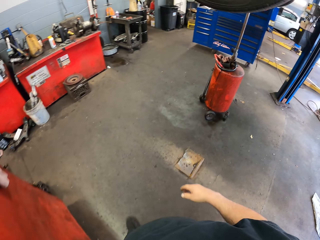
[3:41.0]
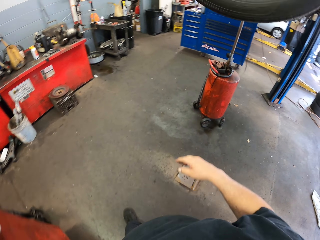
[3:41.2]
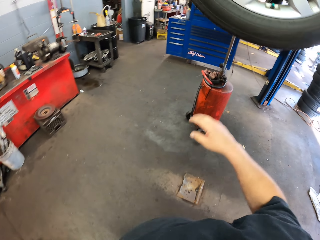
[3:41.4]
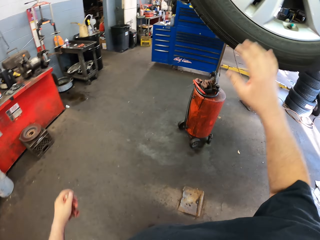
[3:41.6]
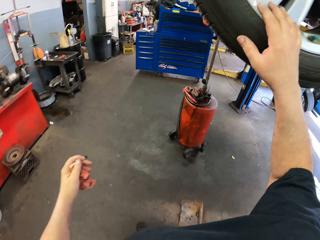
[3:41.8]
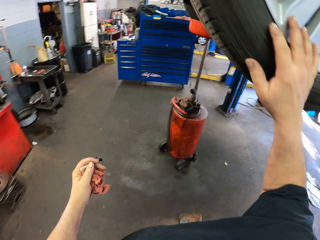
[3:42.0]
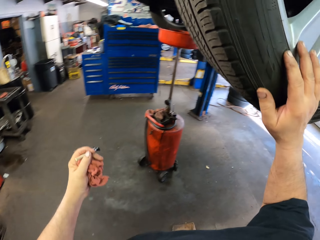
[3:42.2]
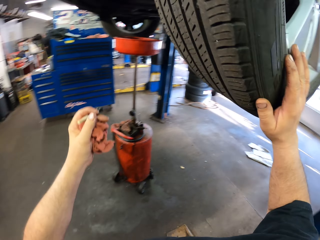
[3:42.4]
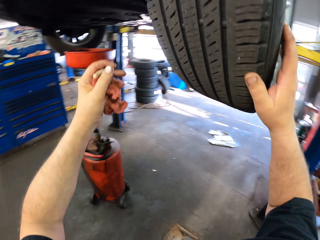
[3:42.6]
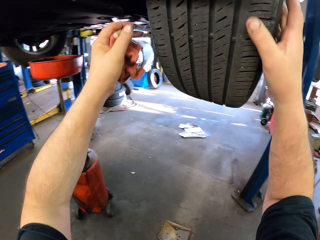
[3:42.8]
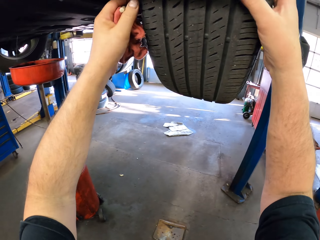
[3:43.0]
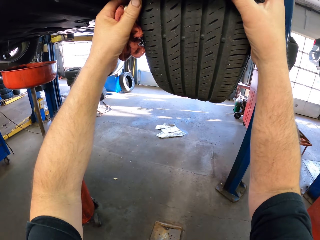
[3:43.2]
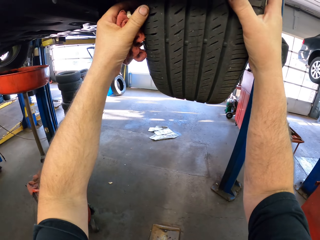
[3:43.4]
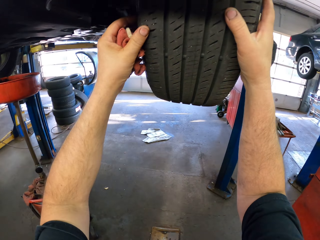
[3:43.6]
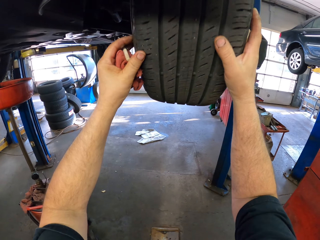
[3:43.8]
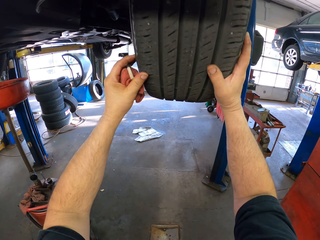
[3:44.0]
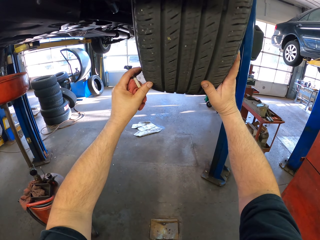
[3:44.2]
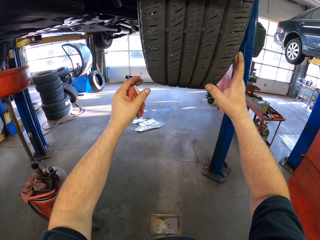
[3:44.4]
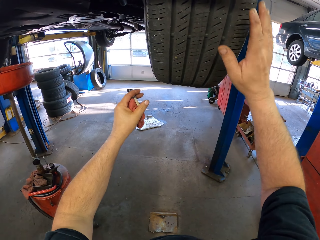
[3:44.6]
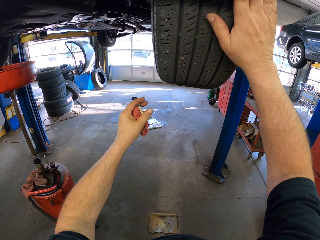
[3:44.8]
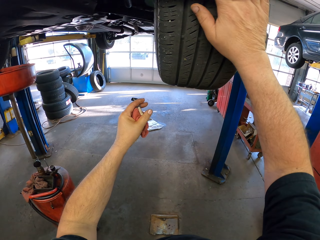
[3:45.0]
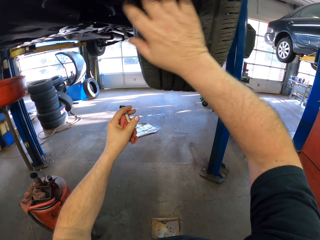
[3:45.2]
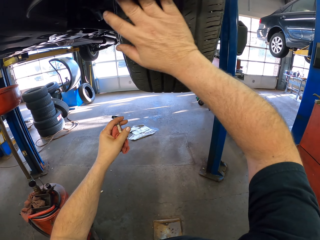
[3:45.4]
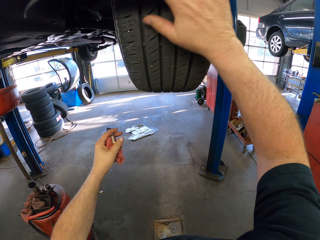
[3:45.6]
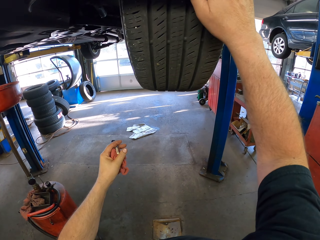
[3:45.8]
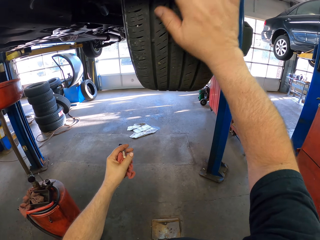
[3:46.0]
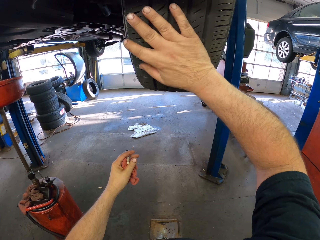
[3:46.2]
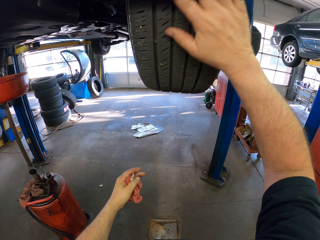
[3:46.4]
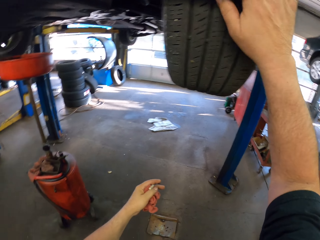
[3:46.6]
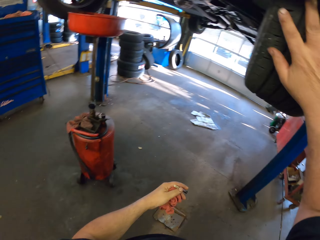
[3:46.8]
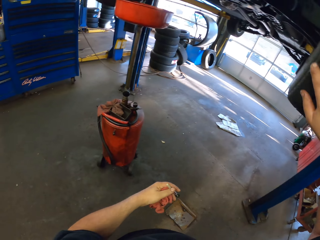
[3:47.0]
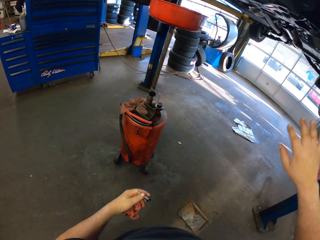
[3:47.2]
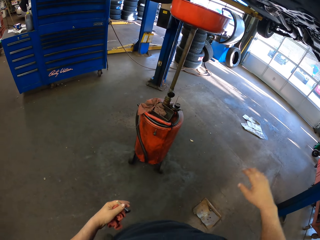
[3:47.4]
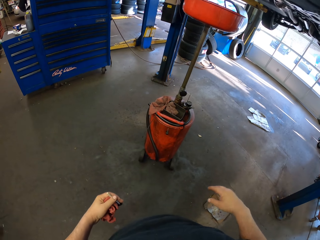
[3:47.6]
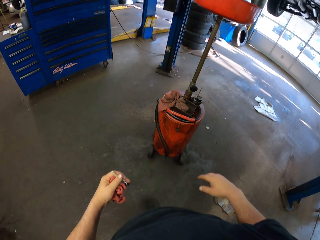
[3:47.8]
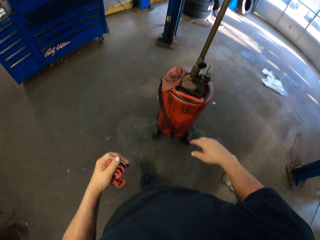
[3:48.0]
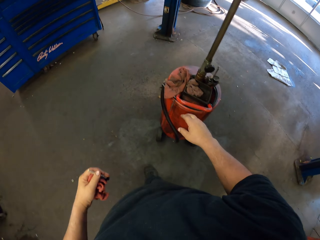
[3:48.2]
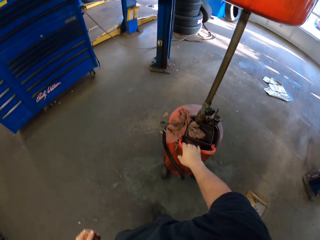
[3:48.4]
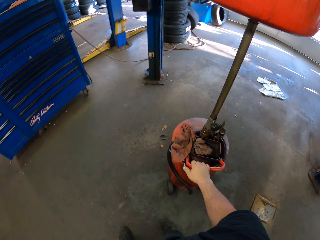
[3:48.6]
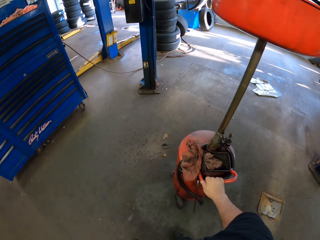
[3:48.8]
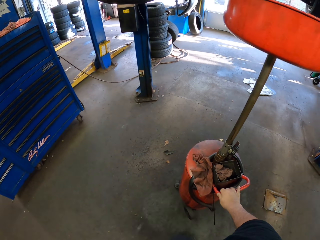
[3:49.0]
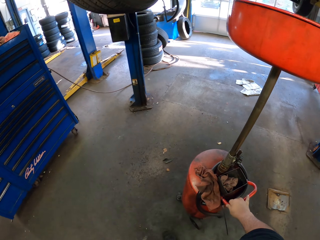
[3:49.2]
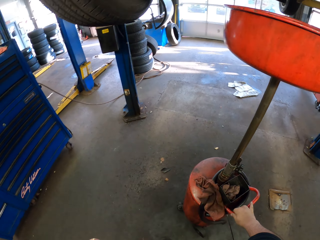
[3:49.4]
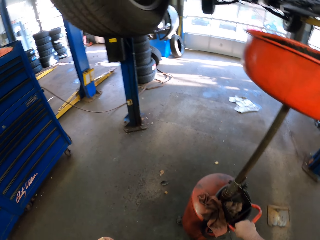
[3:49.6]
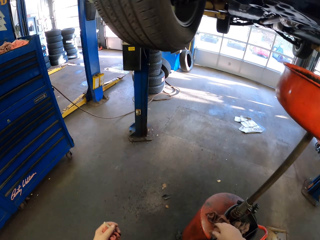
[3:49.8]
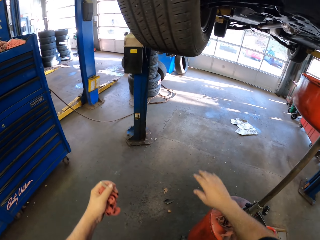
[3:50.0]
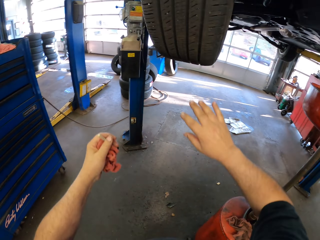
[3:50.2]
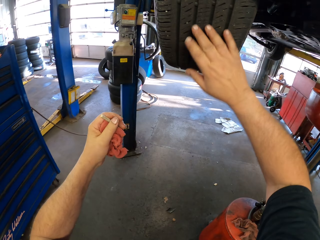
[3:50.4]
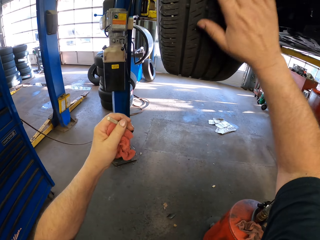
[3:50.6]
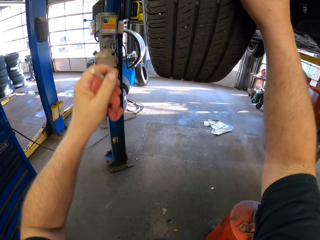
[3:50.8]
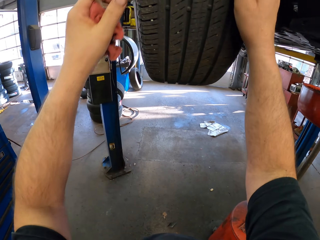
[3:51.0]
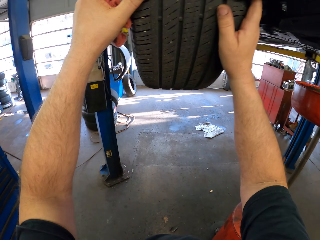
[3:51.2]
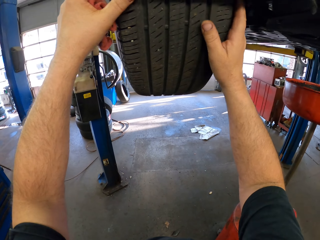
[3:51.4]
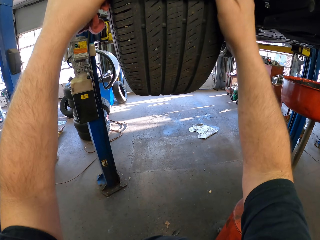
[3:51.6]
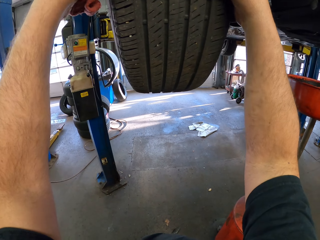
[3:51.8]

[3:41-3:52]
The camera wearer touches a tire. They spin the tire. They wipe the tire. They pull an oil catcher.

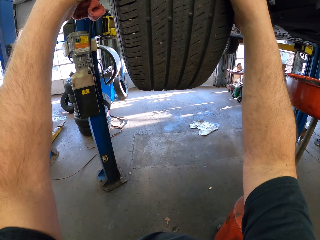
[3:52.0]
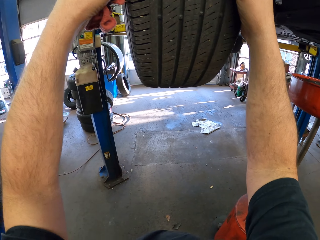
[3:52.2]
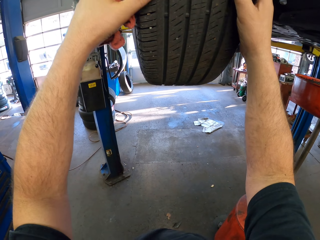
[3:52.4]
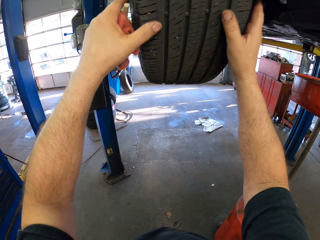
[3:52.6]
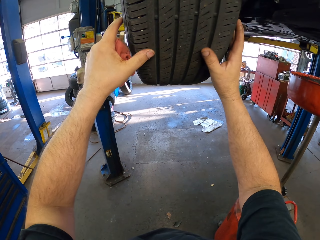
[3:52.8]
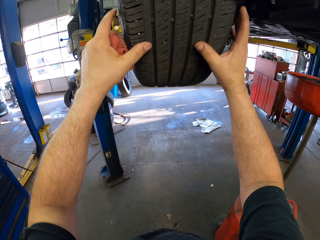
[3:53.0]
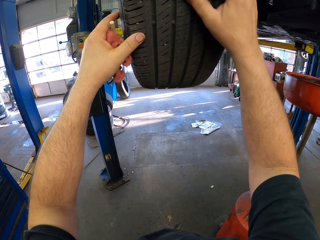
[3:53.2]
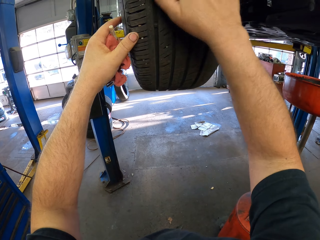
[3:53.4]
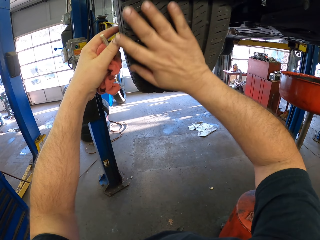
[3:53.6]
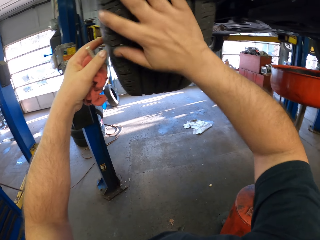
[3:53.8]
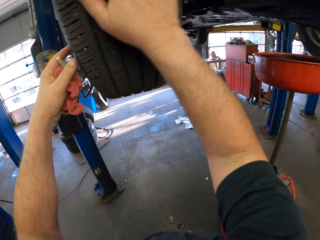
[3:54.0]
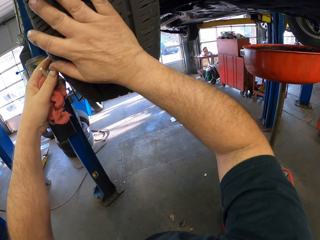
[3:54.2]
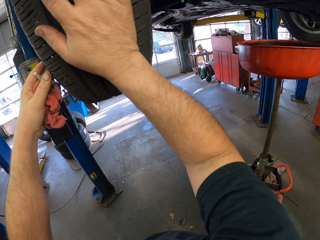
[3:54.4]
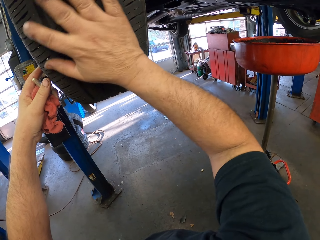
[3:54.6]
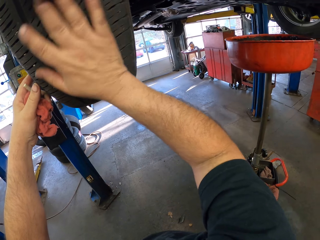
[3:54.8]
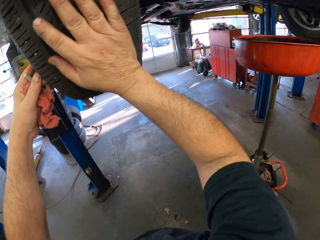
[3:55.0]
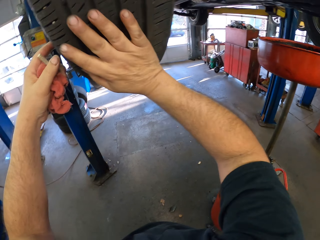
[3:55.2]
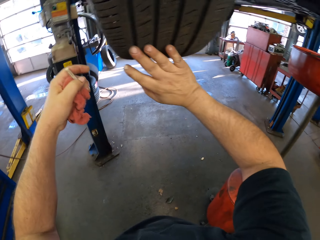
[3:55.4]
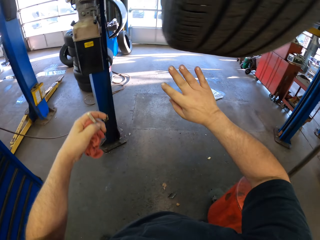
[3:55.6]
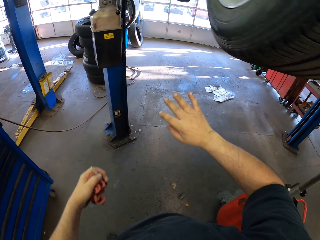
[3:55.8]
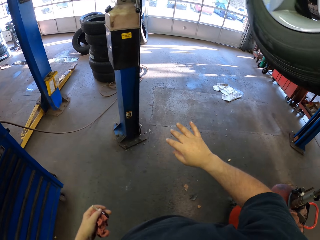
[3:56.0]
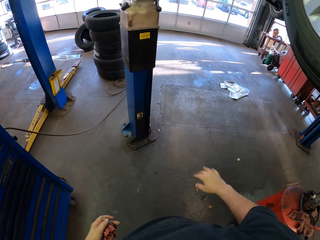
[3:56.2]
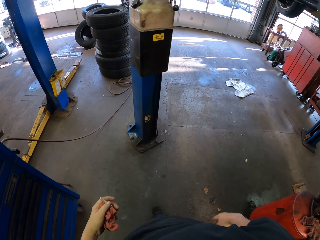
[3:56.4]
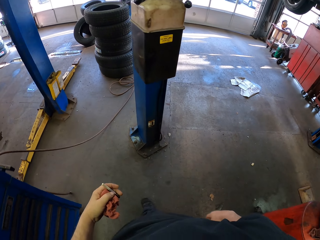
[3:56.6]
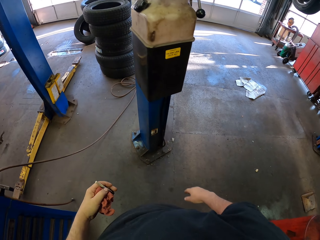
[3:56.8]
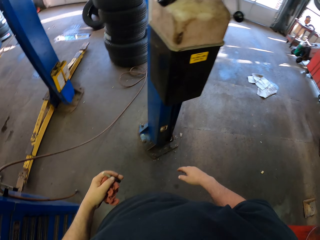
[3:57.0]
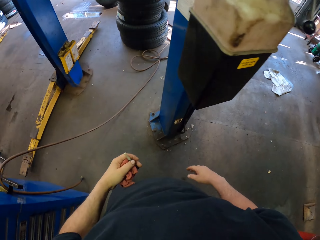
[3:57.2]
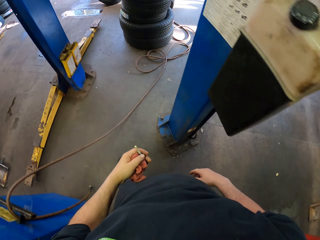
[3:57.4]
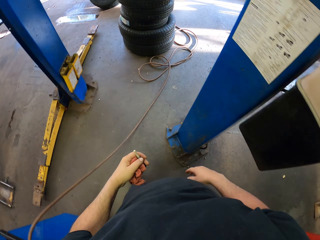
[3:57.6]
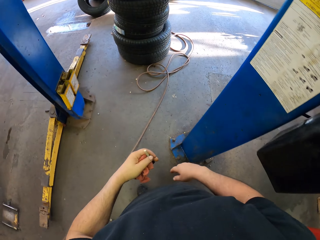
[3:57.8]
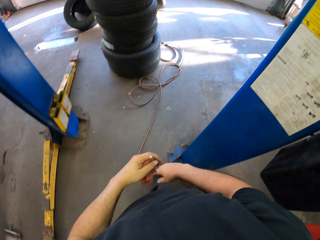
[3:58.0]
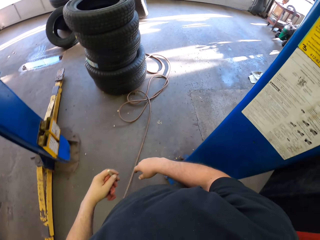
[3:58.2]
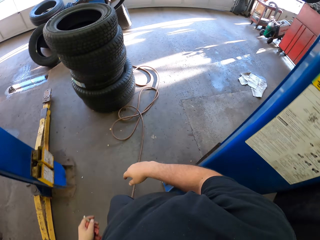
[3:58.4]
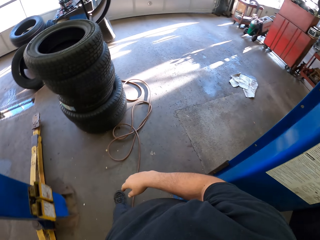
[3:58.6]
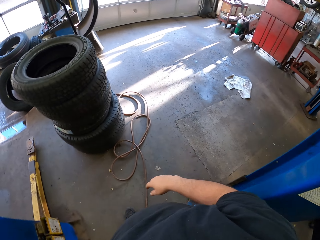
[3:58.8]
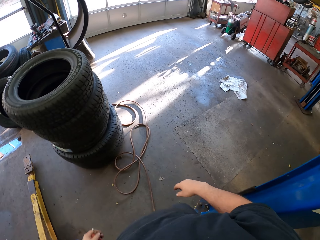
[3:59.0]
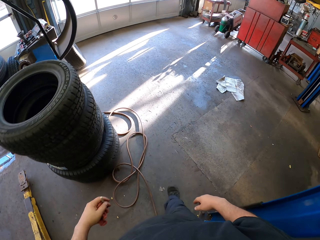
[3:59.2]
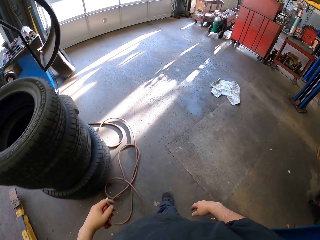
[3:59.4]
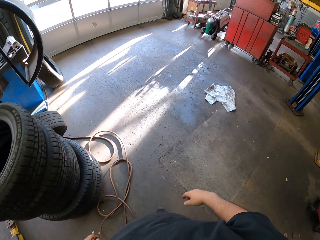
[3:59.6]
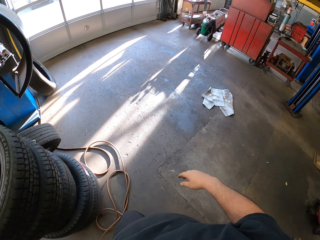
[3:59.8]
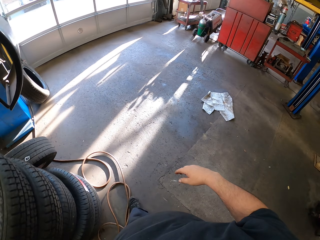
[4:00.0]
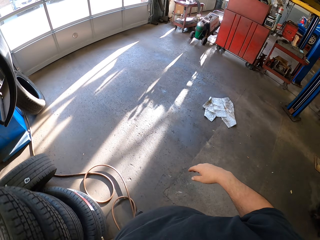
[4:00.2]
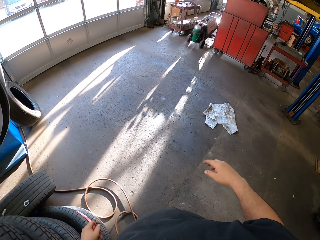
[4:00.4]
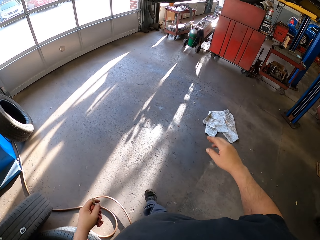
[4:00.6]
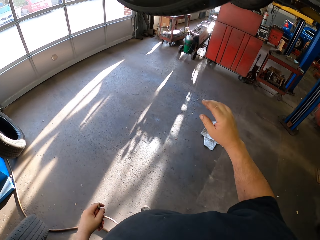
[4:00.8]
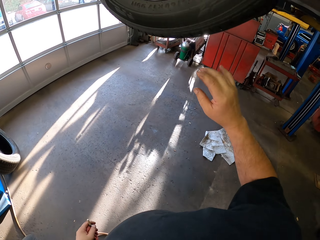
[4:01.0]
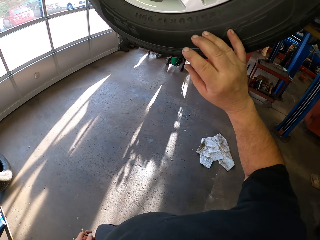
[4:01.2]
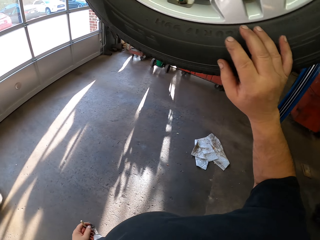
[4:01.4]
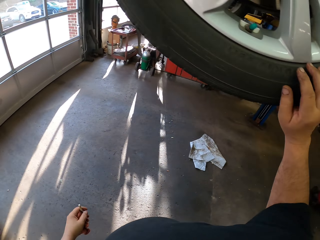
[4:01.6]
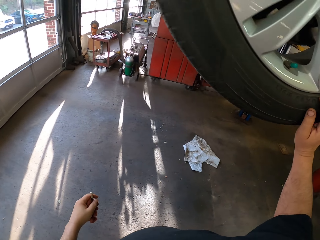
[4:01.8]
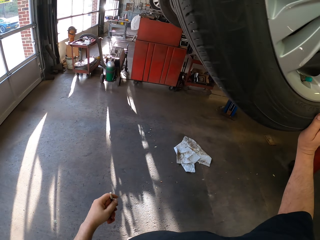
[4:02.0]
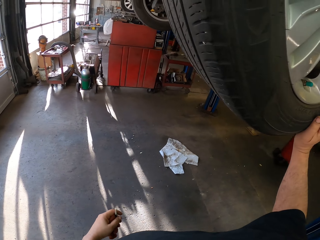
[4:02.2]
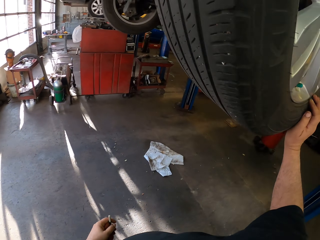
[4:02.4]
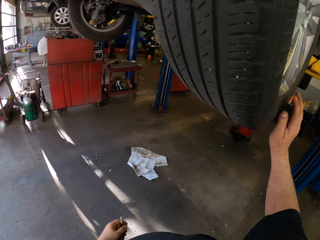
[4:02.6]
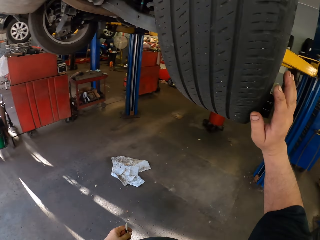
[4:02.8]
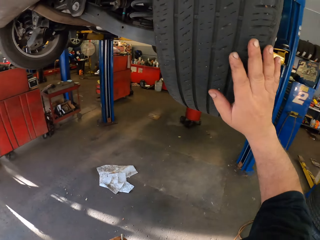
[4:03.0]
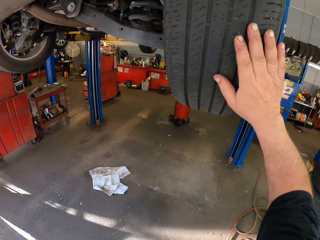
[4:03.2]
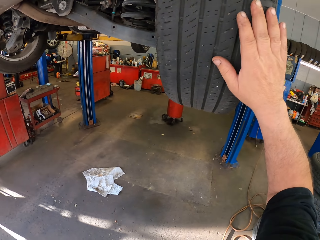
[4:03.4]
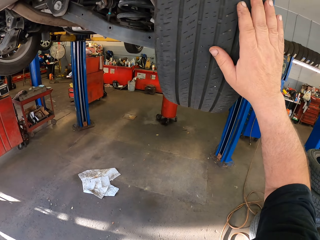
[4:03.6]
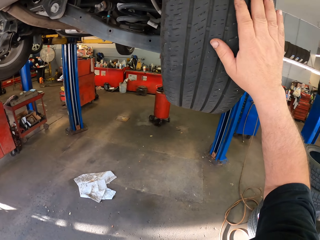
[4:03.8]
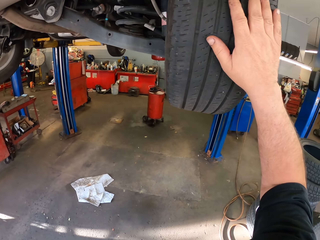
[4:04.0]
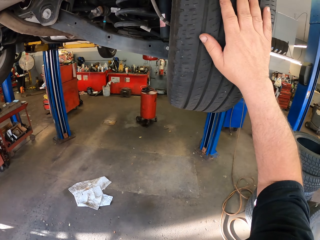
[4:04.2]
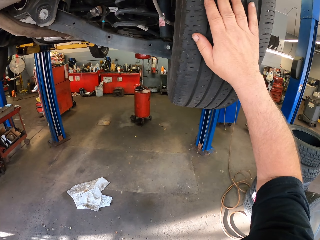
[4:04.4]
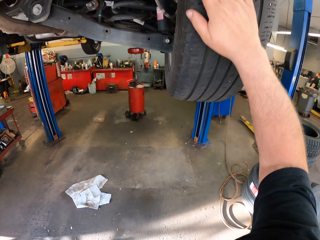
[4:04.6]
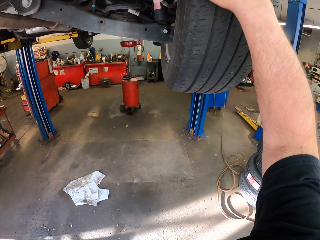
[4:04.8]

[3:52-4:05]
The camera wearer moves a hand on a tire. They move a hand on the tire again. They walk around the garage. They touch the tire.
